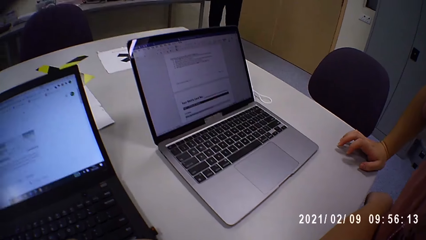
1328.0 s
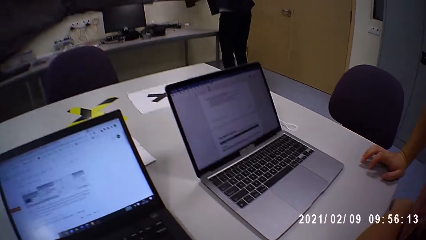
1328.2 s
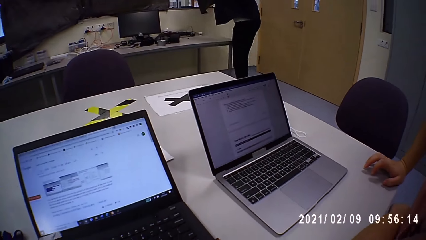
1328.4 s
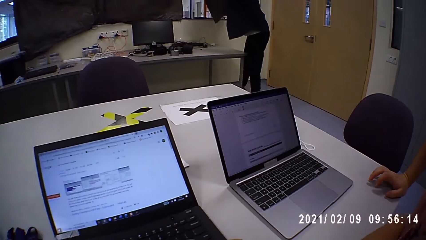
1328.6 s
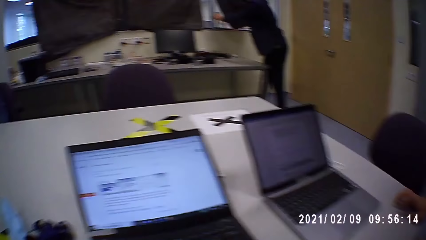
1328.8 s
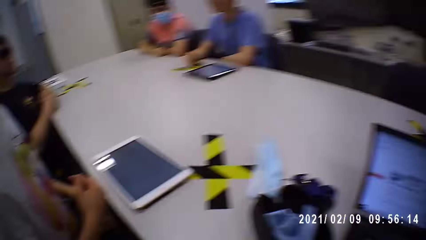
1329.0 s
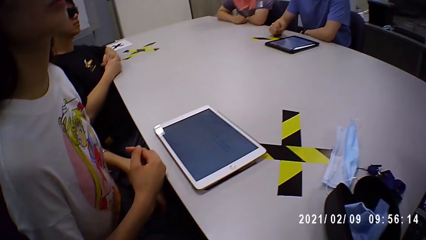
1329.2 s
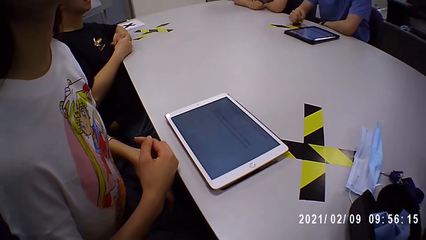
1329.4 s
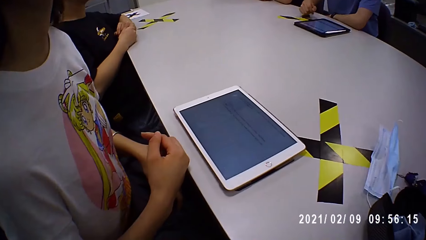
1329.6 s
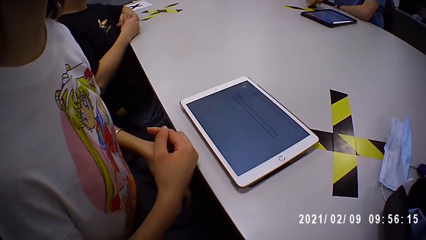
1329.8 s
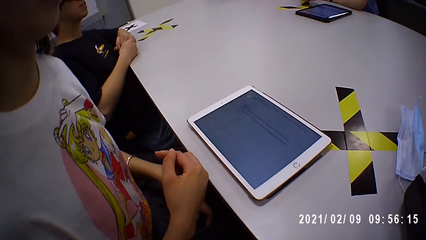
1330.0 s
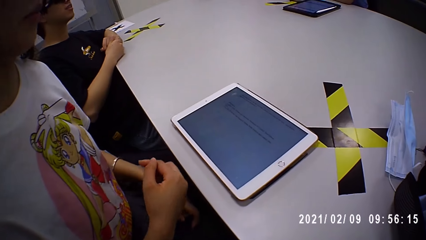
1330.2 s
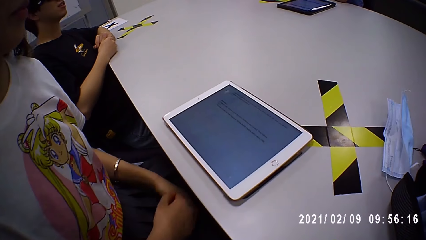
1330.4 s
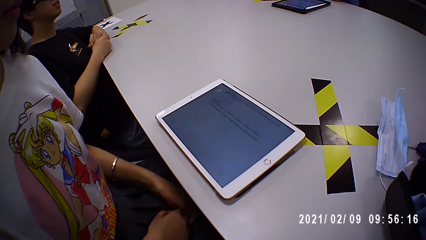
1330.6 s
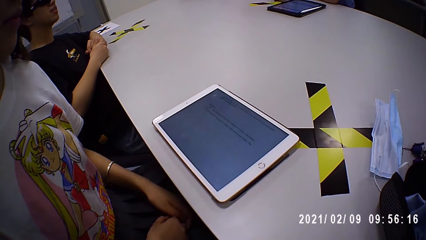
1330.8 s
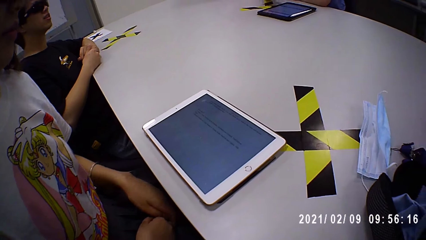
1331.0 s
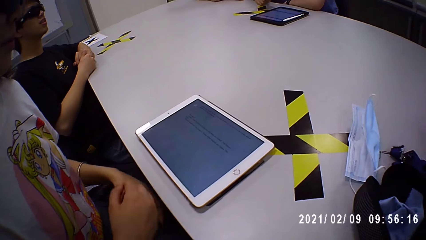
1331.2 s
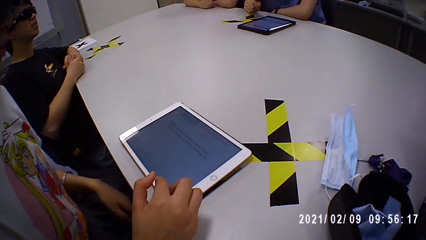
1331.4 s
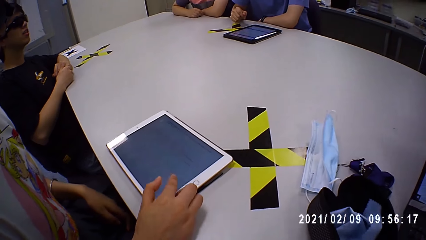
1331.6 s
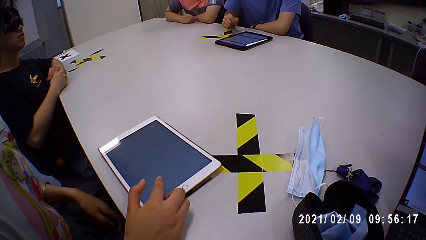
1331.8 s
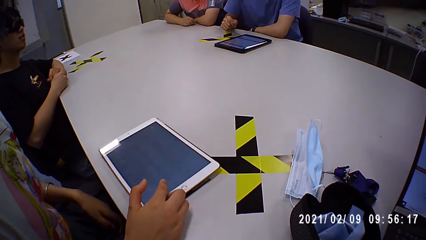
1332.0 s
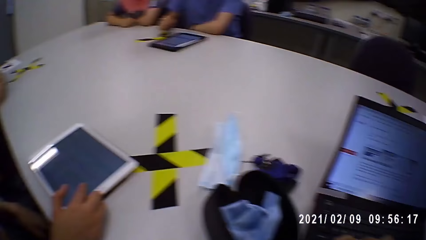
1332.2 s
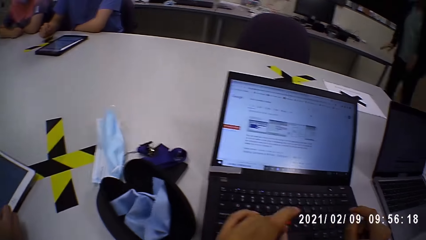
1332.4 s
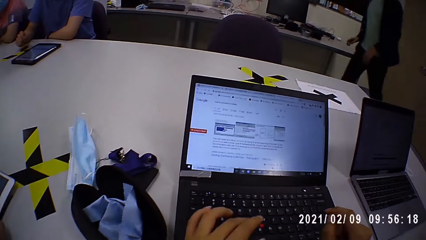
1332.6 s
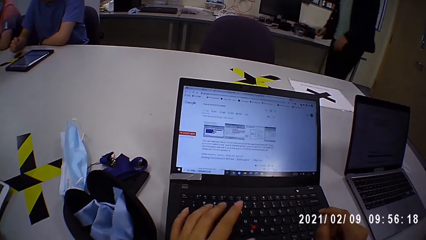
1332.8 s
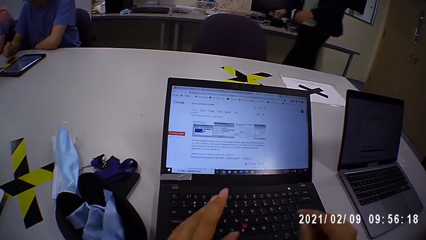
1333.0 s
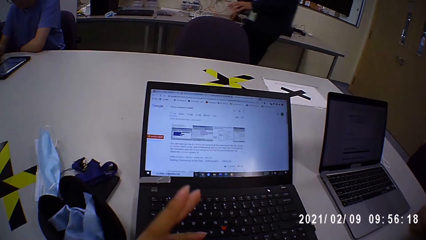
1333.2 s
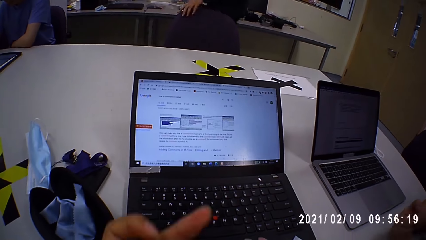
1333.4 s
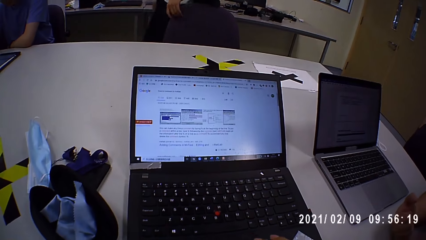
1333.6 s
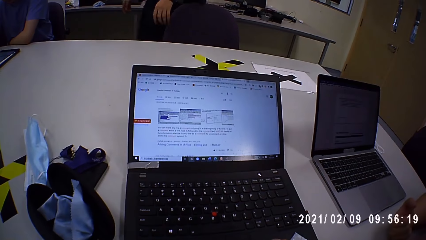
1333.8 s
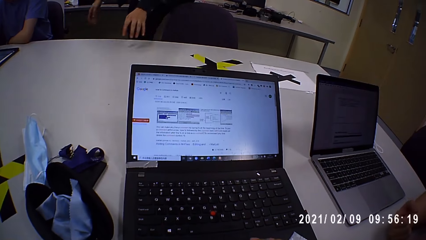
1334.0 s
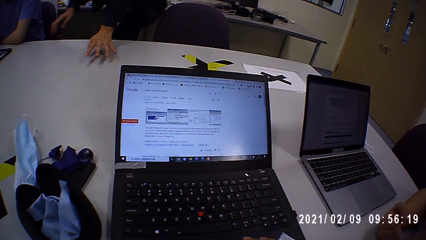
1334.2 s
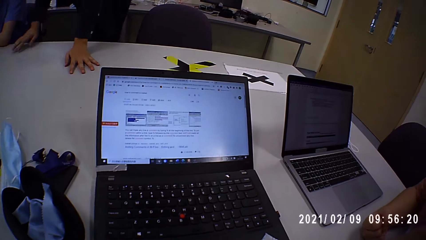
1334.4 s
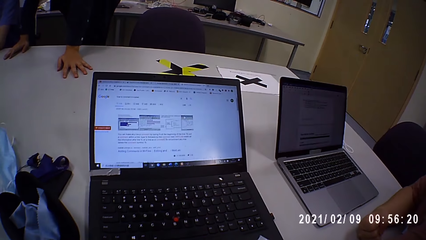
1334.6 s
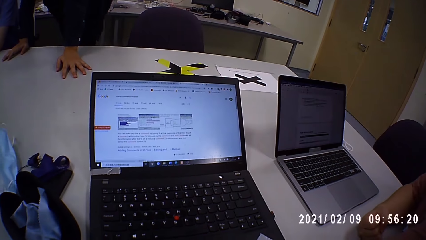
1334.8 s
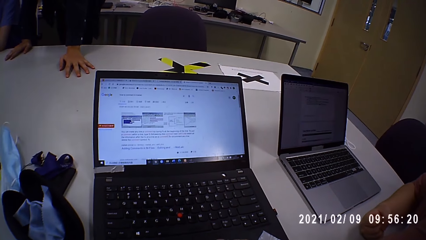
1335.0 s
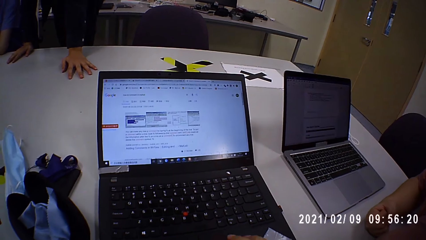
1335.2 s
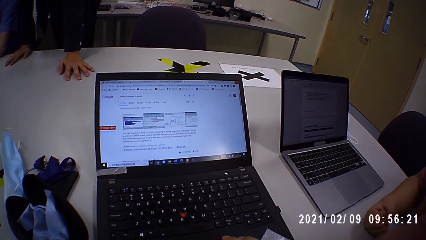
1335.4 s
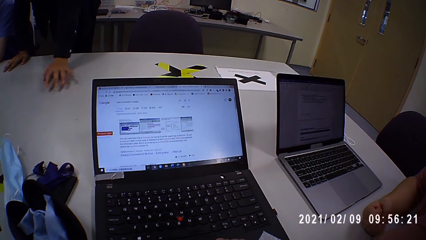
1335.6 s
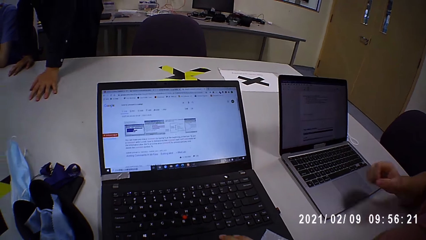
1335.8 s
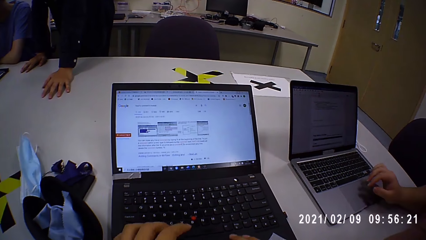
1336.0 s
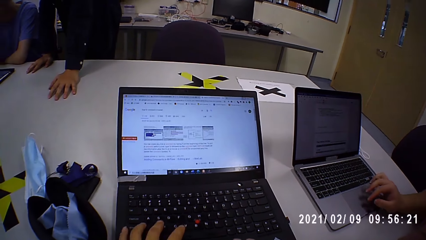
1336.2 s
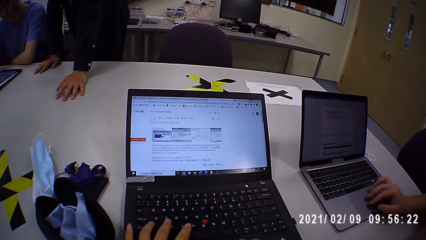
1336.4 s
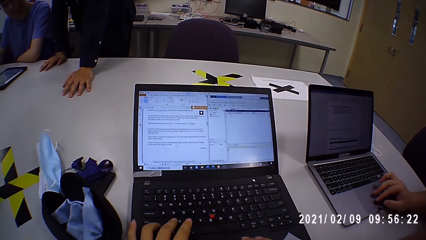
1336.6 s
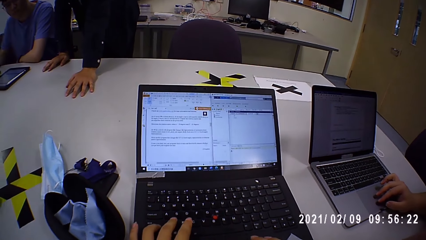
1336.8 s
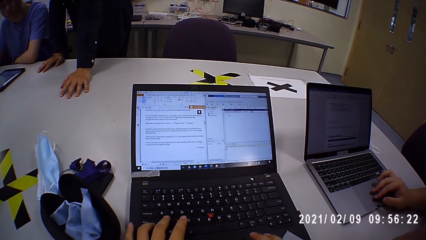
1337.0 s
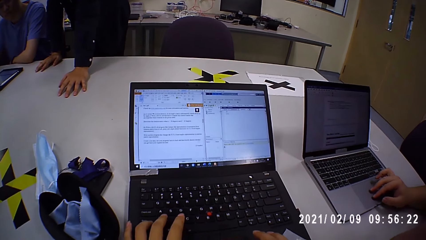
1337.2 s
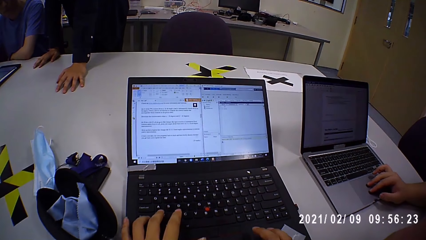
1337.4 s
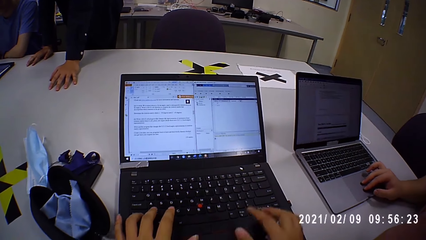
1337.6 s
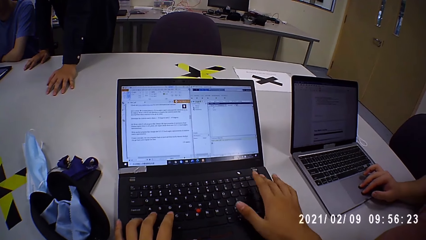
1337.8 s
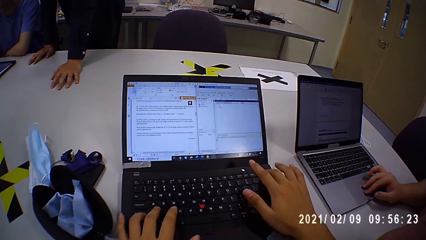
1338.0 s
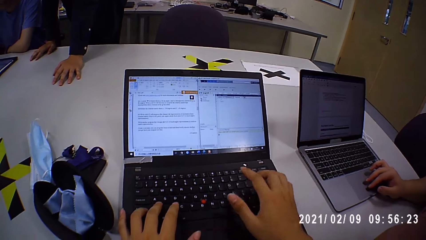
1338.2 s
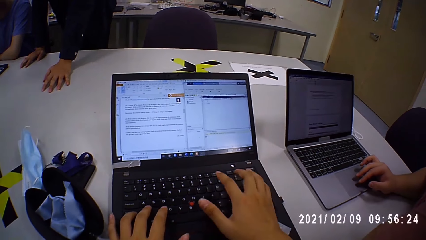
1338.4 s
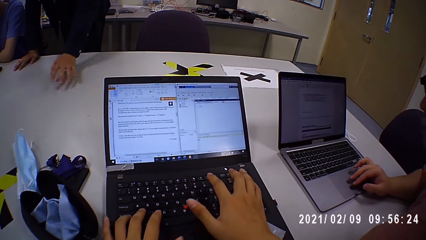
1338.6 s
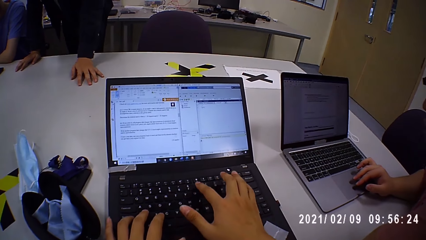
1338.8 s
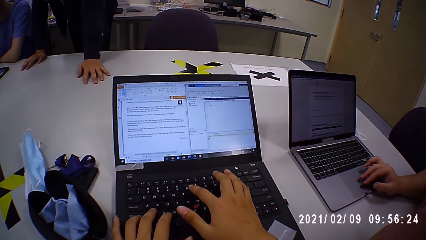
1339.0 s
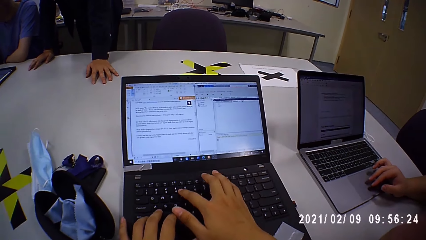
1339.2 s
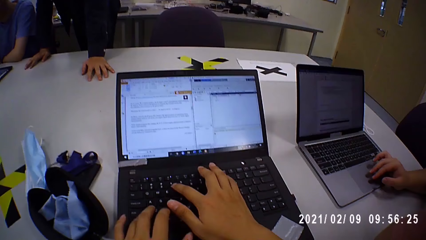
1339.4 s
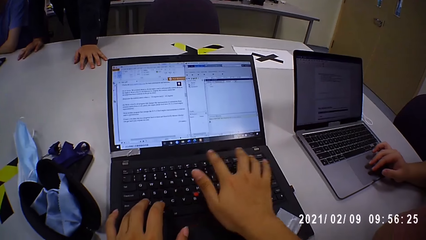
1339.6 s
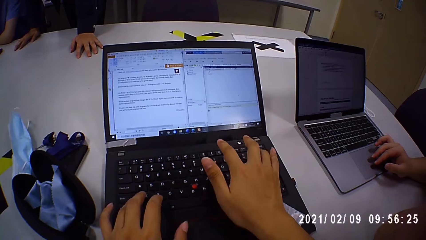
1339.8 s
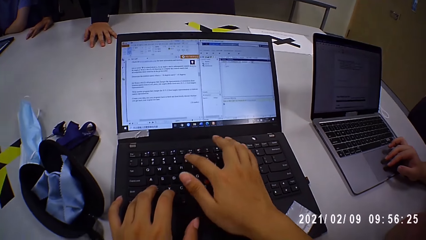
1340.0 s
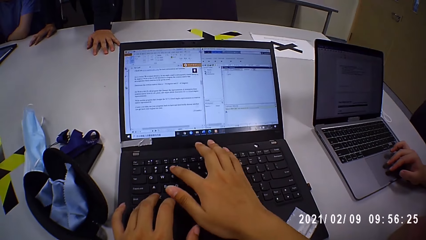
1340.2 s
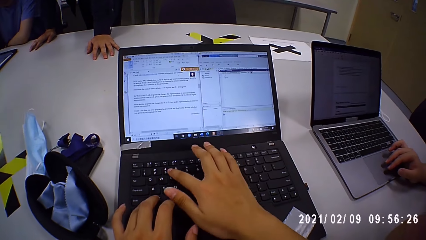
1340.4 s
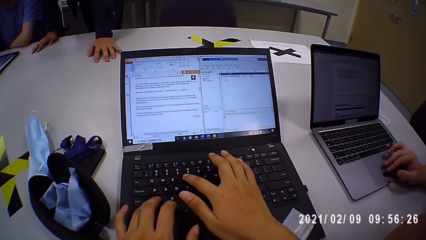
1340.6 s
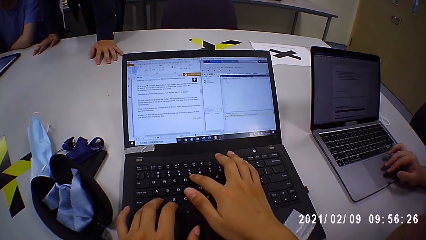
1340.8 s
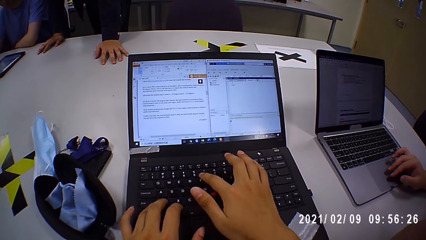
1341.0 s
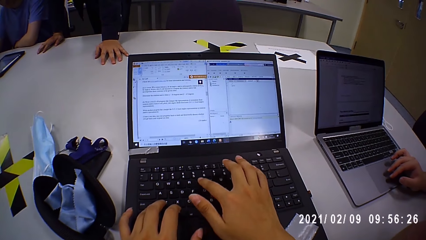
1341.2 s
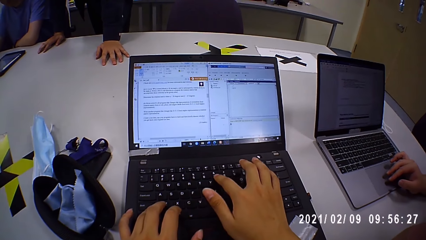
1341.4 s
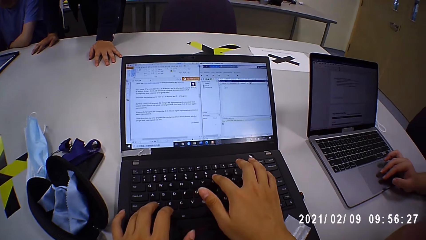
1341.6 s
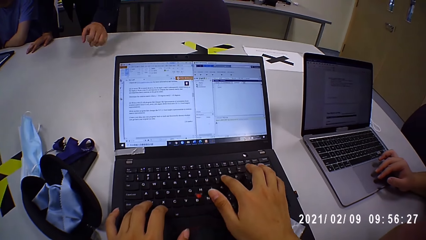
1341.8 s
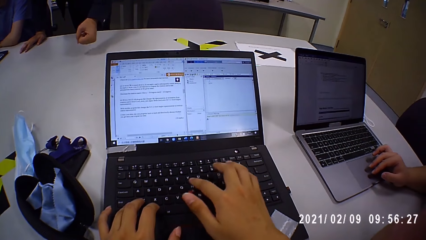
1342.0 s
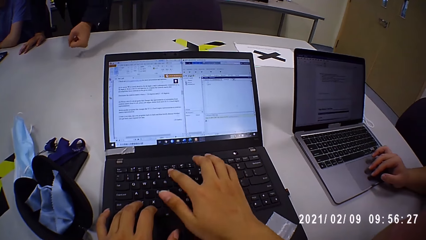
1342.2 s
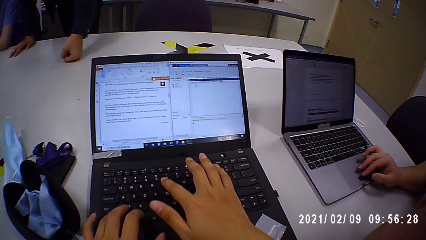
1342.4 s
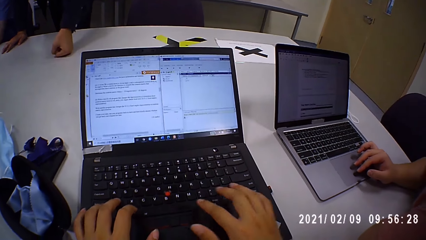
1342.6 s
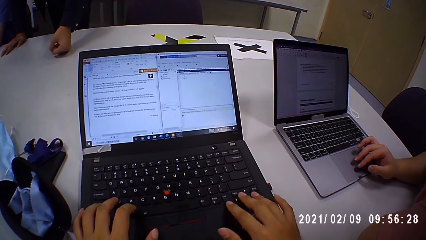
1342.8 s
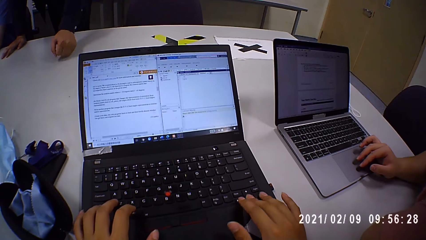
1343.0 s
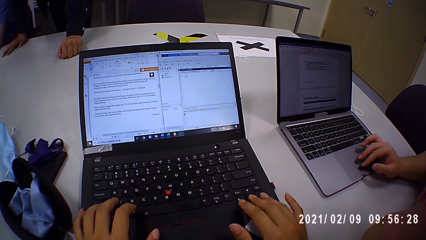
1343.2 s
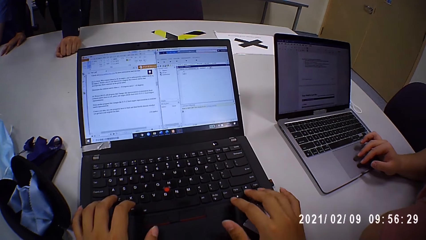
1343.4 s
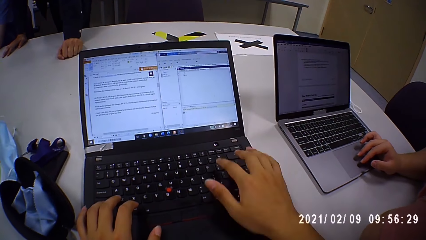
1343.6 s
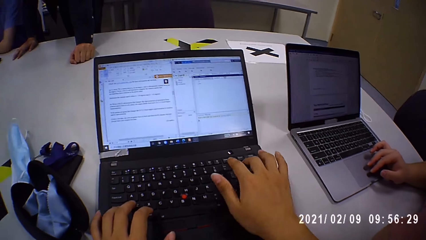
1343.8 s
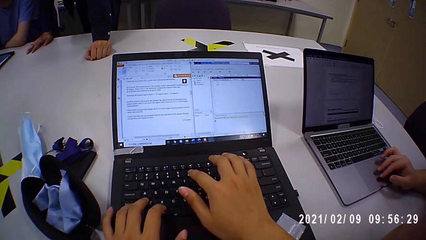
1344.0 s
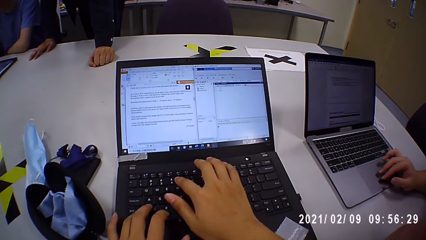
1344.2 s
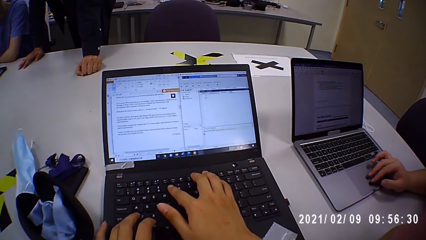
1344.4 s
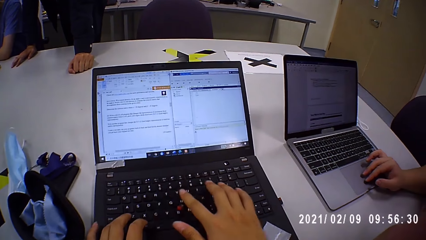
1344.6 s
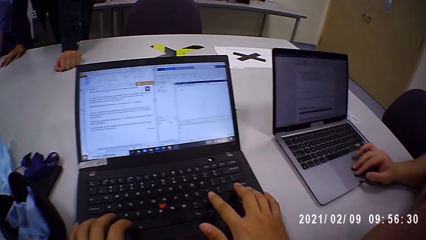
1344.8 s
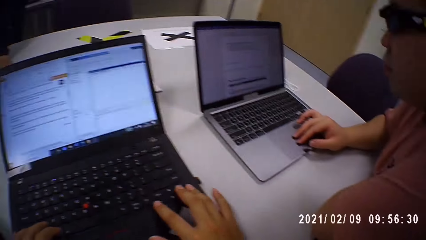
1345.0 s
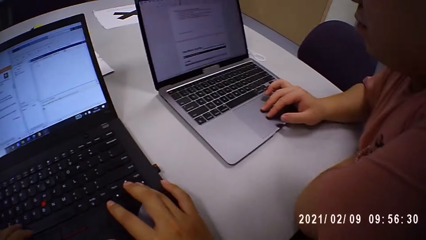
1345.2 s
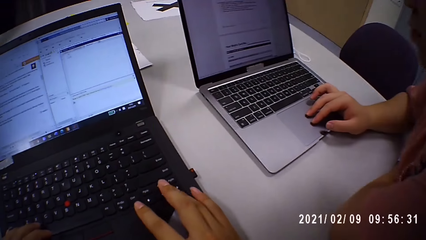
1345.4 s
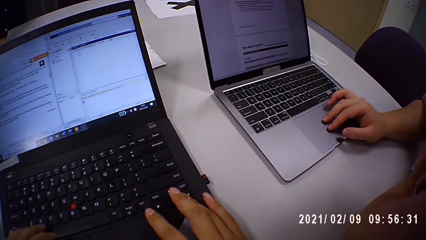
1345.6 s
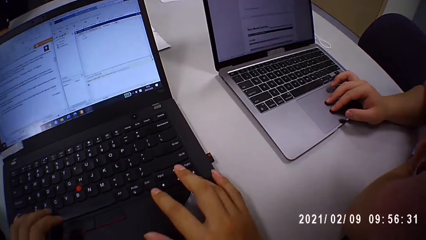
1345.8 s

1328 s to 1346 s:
The person walks back to the table and leans on the table. The camera wearer types on the laptop.
